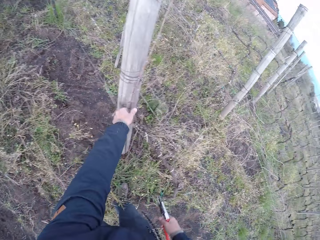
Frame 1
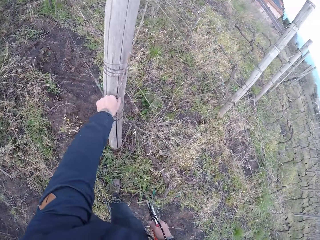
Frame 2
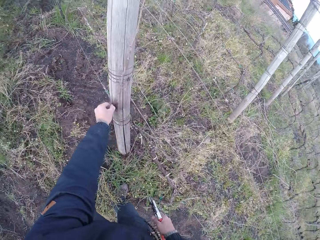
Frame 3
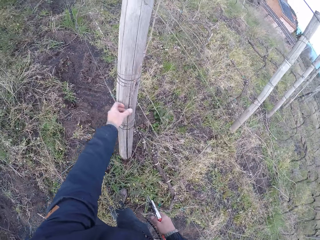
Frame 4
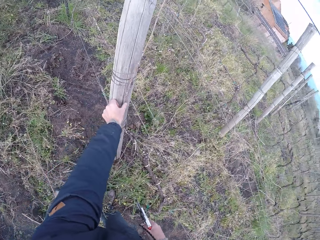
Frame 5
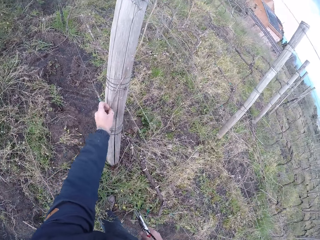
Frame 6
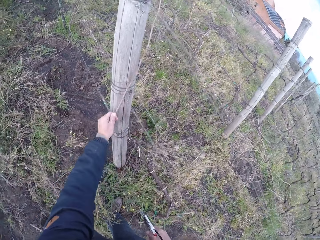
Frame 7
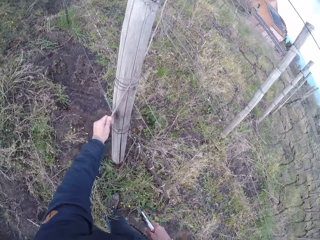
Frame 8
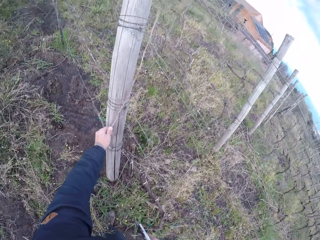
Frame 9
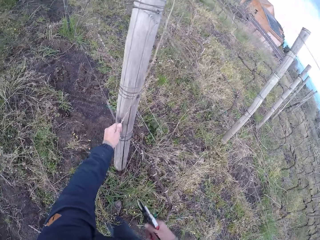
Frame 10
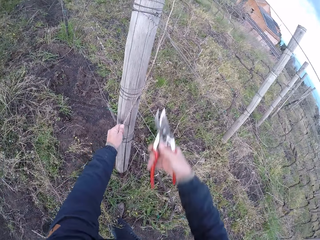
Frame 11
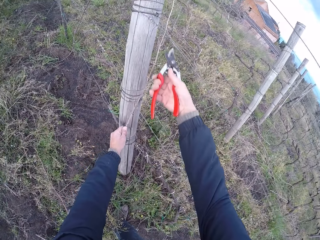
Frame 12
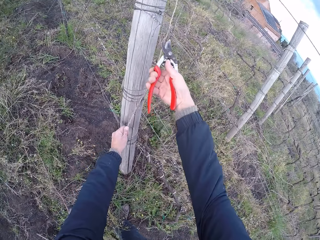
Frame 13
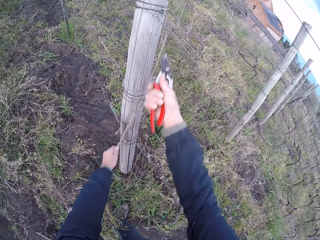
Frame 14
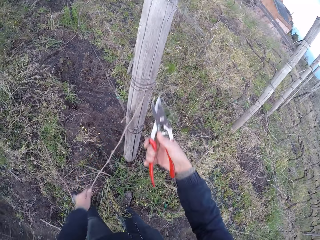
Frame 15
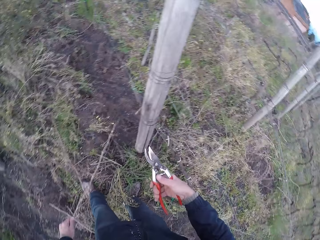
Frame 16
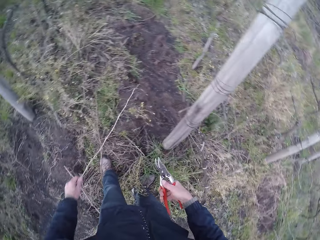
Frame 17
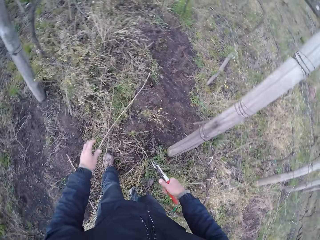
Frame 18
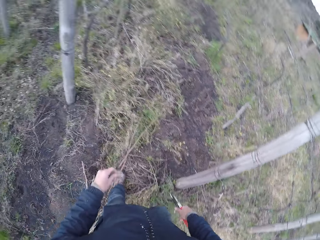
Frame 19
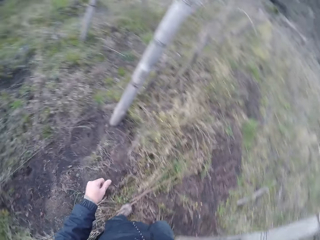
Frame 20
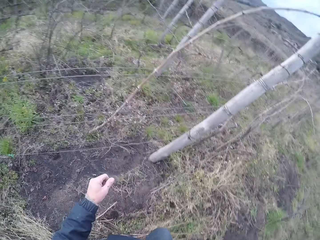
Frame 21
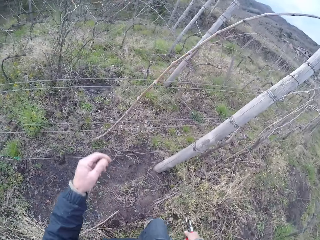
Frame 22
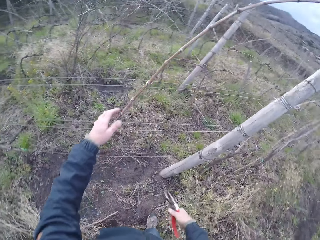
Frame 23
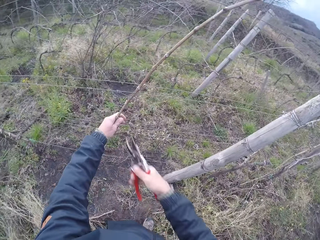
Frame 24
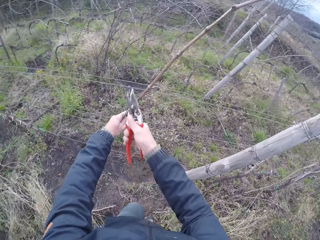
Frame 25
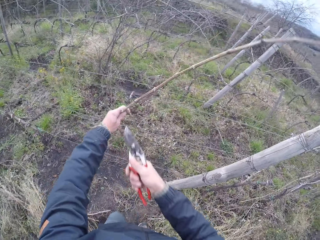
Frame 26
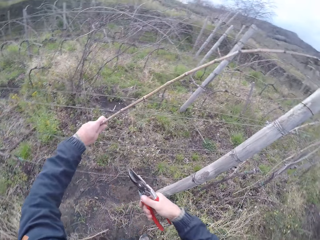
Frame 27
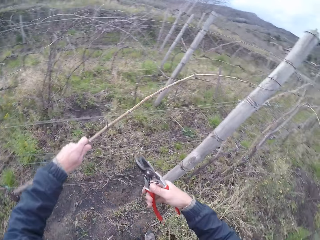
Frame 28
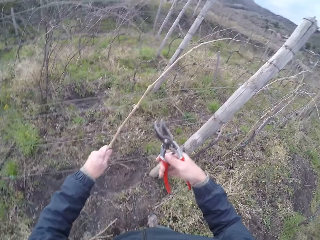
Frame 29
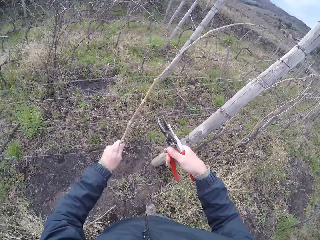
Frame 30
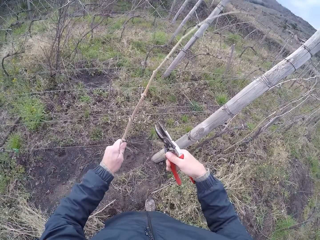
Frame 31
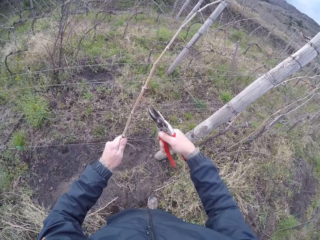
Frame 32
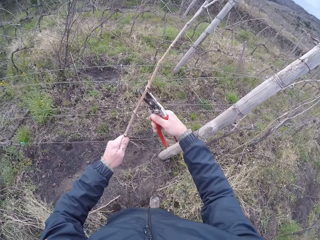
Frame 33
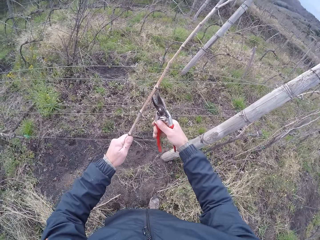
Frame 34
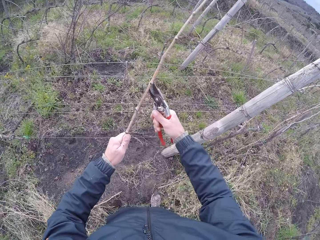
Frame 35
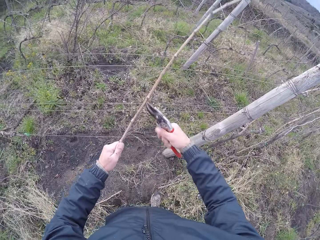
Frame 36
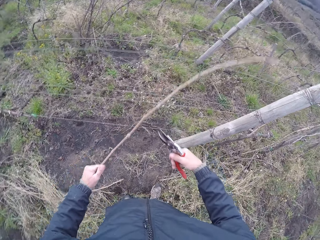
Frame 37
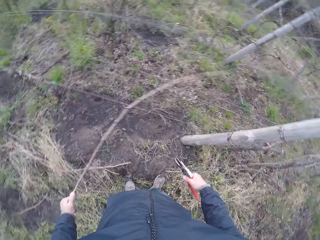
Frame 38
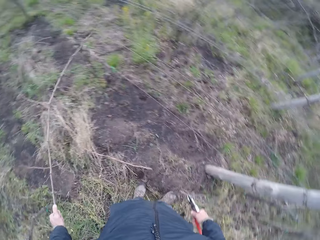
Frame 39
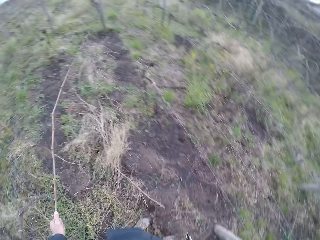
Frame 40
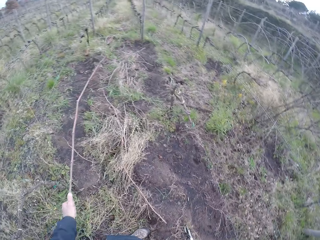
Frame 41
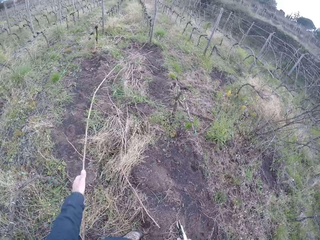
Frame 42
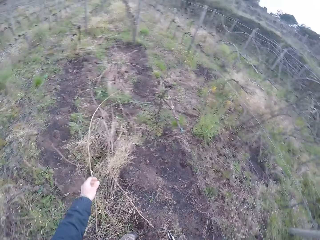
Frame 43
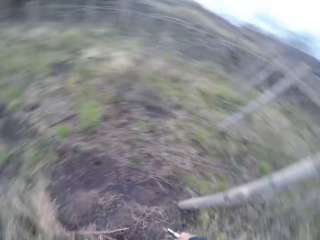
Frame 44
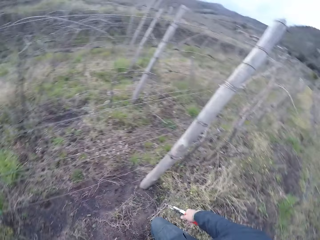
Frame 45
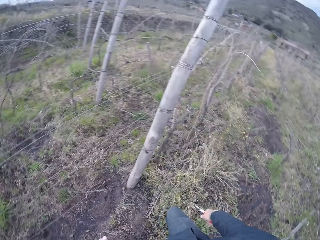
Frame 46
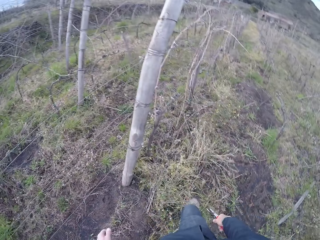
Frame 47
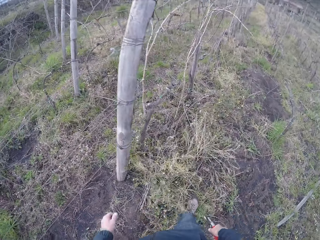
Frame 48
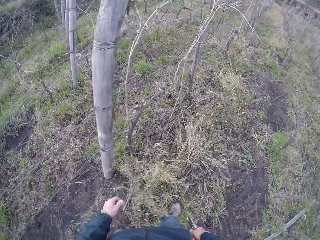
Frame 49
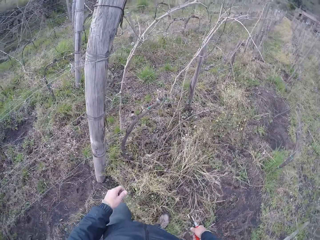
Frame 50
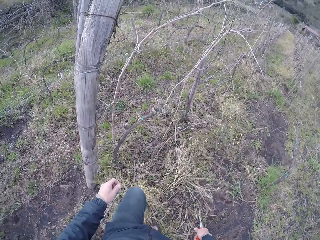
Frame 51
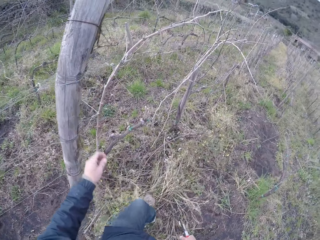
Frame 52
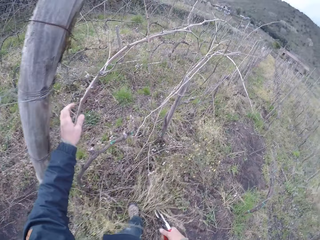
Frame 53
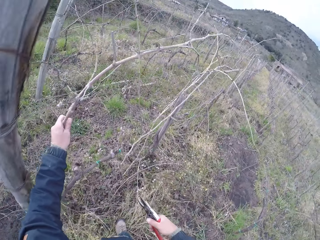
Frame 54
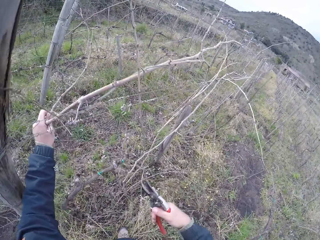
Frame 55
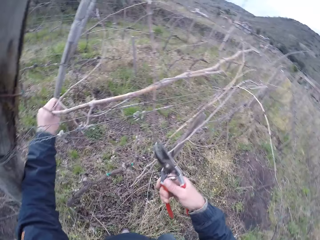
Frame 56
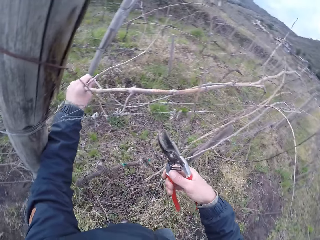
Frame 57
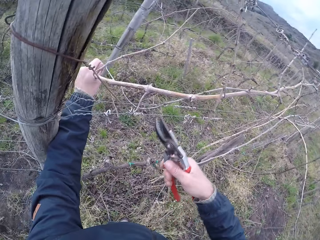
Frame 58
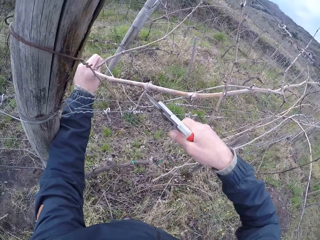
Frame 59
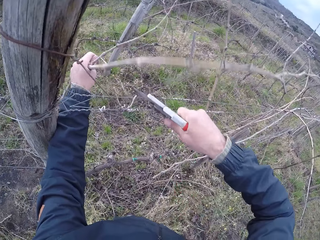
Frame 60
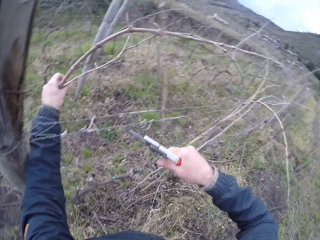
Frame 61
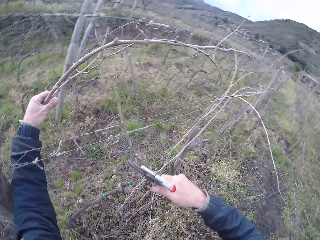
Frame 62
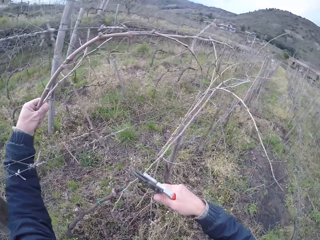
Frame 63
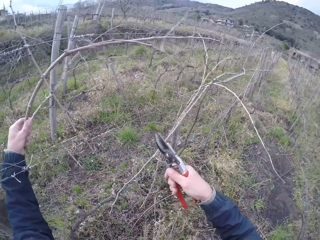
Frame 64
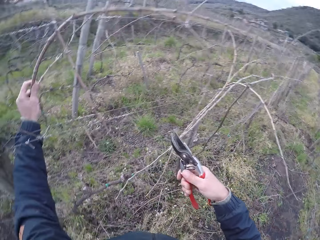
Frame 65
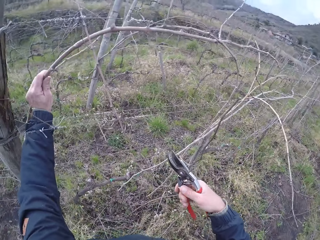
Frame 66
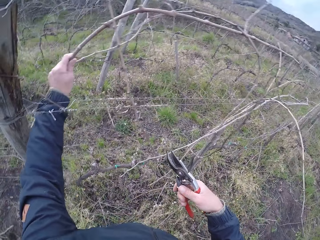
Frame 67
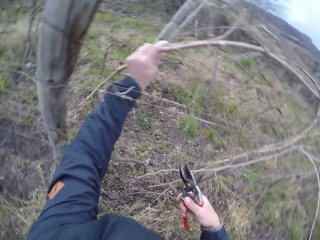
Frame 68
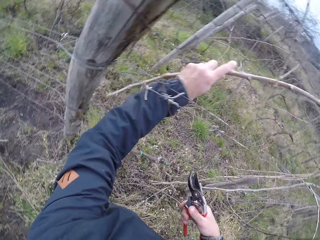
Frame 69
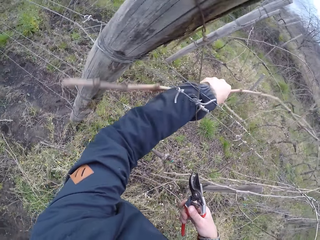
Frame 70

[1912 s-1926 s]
The camera wearer drags a stick or piece of wood from the barbed wire with his left hand. He holds the piece of wood. He cuts a branch of the stick in the barbed wire with the pliers in his right hand. He drops the stick in his left hand on the floor. He holds the piece of wood. He cuts a branch of the stick in the barbed wire with the pliers in his right hand. He drags the stick from the barbed wire with his left hand. He drops the stick in his left hand on the floor. He turns. He holds a stick in the barbed wire with his left hand. He cuts a branch of the stick in the barbed wire with the pliers in his right hand.

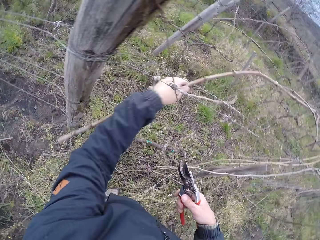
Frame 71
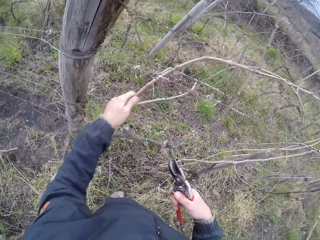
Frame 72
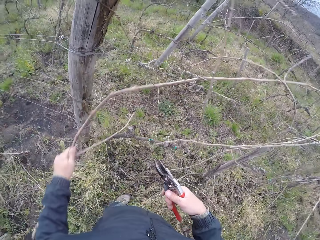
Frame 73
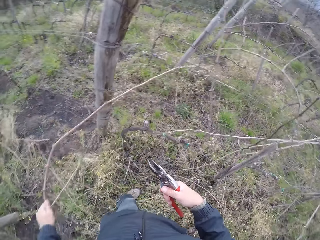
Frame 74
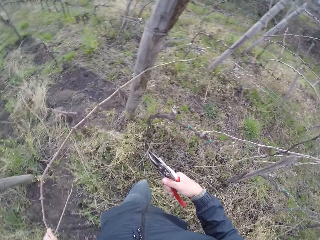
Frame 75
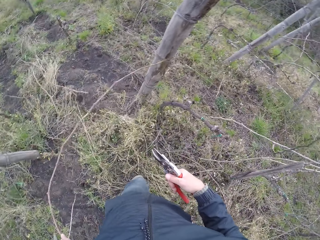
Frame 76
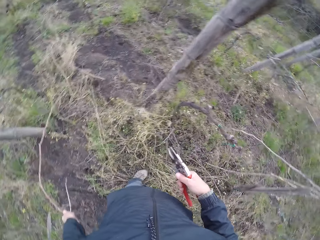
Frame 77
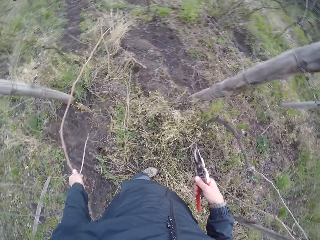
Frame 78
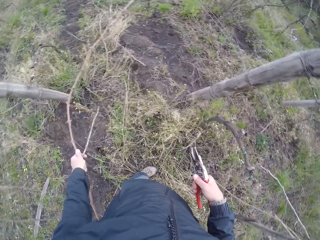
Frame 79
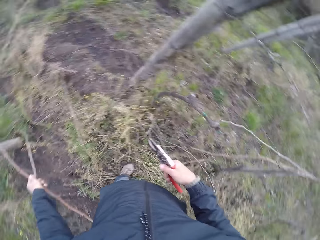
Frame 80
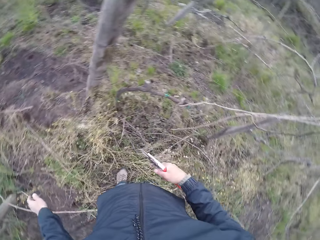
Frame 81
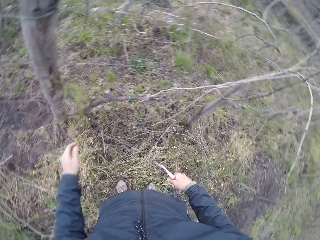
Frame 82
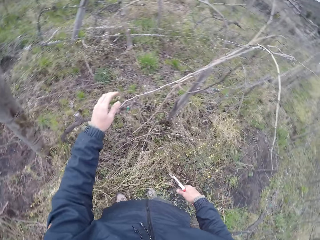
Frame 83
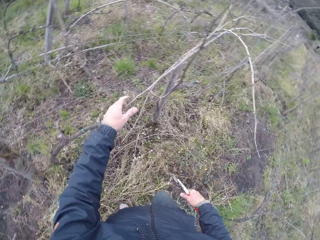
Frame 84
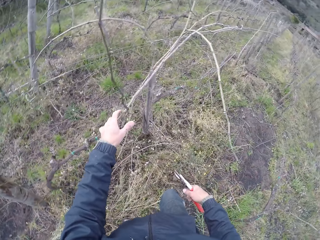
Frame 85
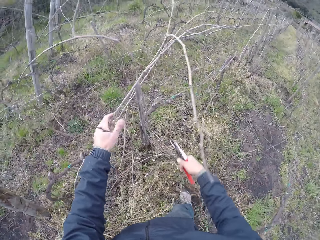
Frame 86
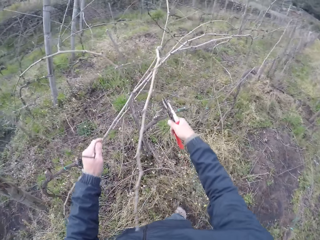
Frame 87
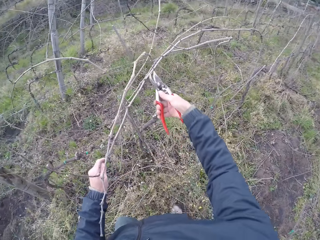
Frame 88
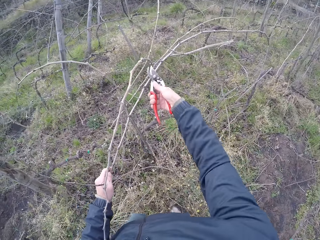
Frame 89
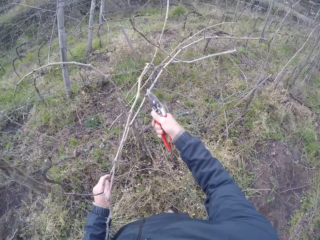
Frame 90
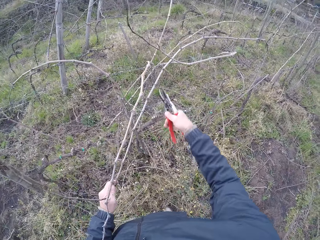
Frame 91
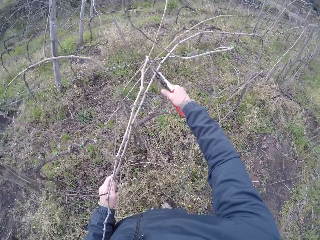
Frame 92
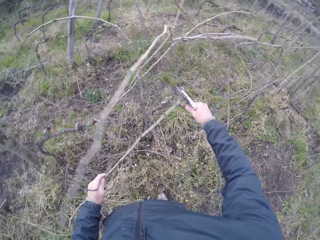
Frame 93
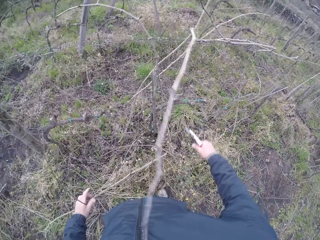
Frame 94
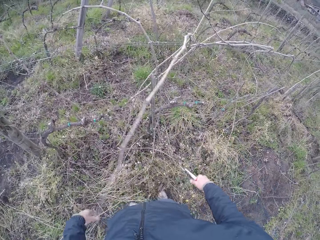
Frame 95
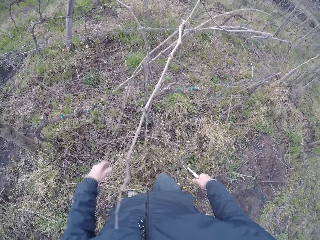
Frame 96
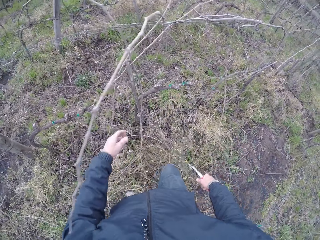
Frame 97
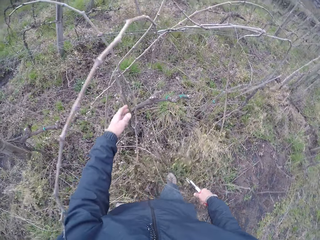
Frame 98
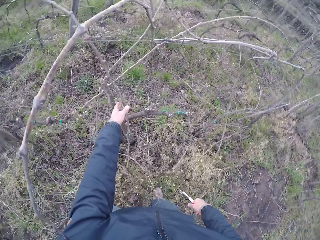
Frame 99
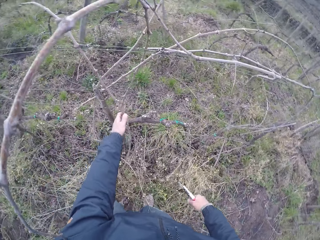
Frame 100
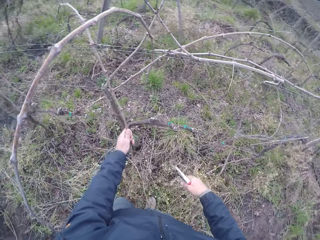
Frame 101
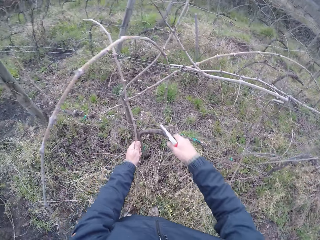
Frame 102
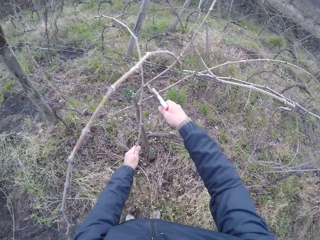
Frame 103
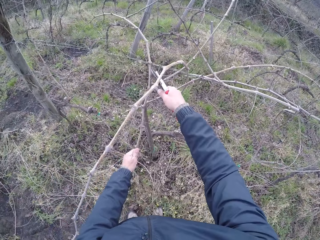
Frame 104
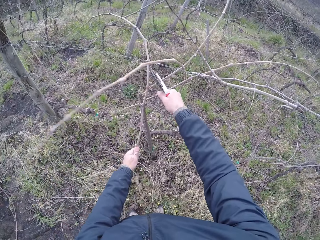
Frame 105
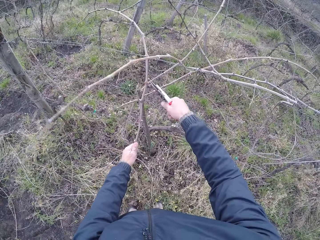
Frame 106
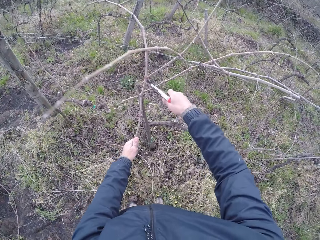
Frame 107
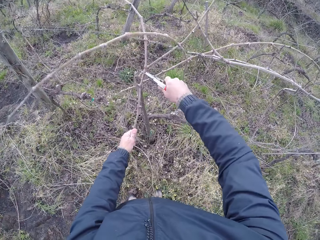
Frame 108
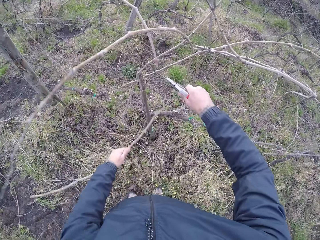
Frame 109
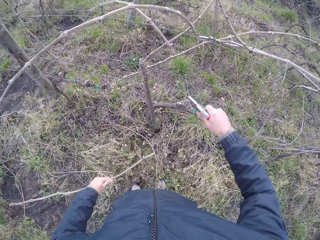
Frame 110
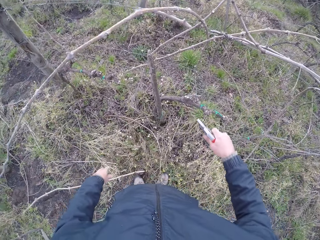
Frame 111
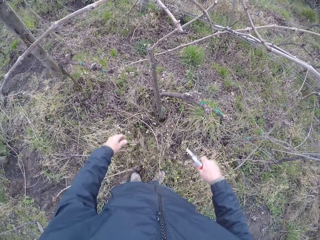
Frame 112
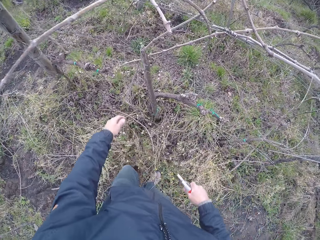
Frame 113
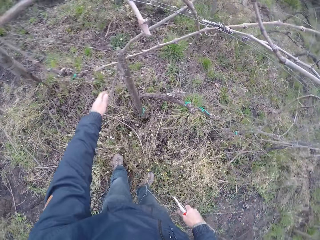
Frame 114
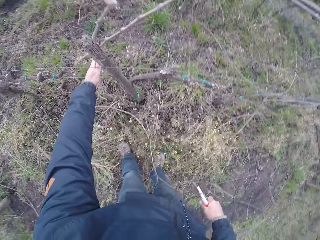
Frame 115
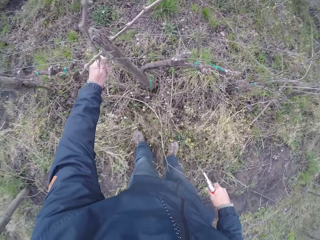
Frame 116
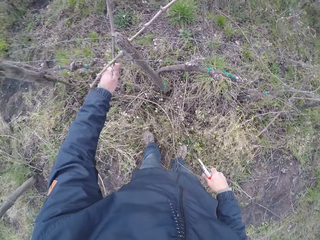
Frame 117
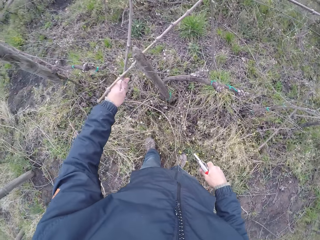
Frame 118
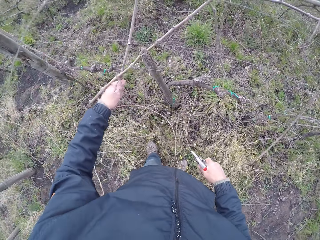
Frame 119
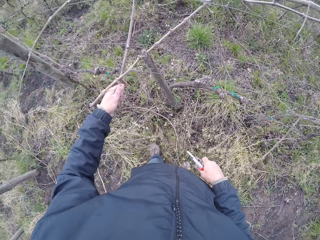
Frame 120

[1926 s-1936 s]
The camera wearer drags the stick or piece of wood from the barbed wire with his left hand. He drops the stick in his left hand on the floor. He holds a stick in the barbed wire with his left hand. He cuts a branch of the stick in the barbed wire with the pliers in his right hand. He drops the stick in his left hand on the floor. He pulls the wood. He holds a stick in the barbed wire with his left hand. He cuts the stick in the barbed wire with the pliers in his right hand. He drops the stick in his left hand on the floor. He drags the stick from the barbed wire with his left hand. He holds the piece of wood.
